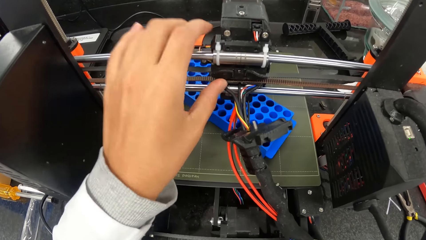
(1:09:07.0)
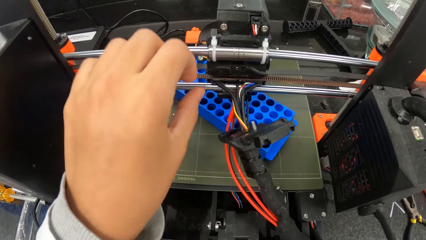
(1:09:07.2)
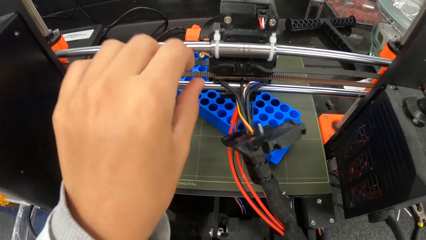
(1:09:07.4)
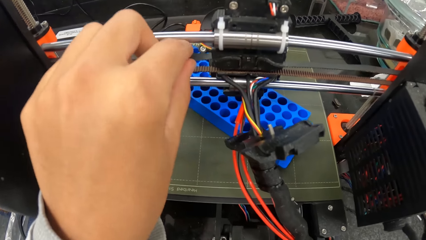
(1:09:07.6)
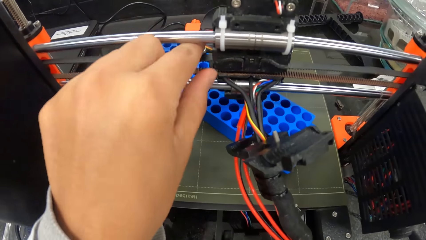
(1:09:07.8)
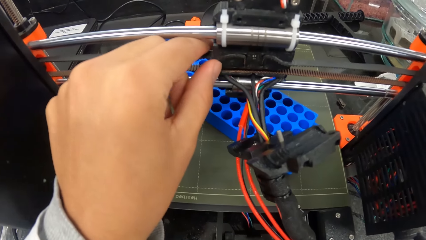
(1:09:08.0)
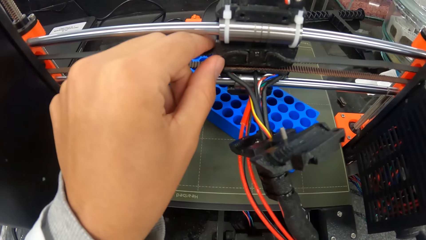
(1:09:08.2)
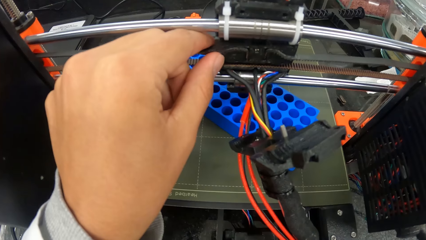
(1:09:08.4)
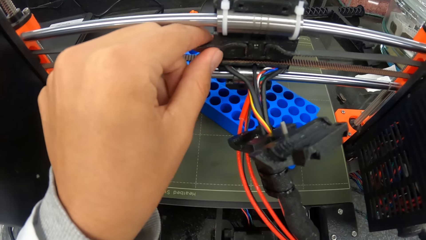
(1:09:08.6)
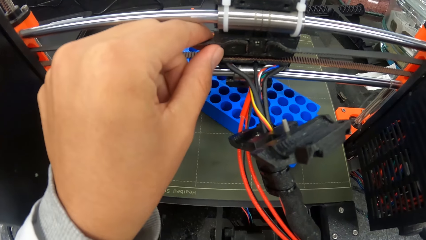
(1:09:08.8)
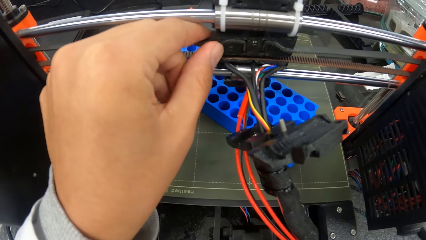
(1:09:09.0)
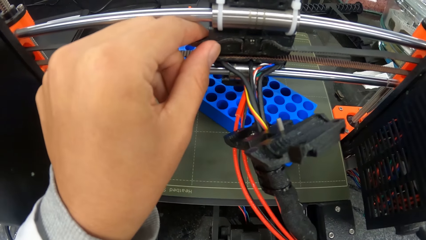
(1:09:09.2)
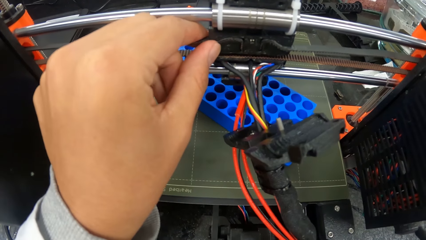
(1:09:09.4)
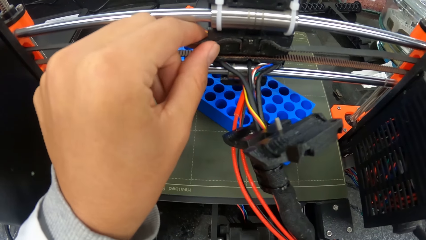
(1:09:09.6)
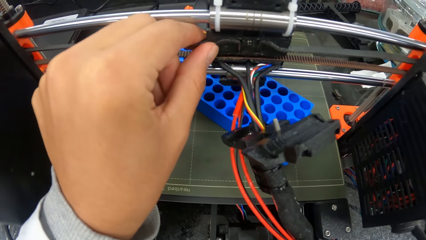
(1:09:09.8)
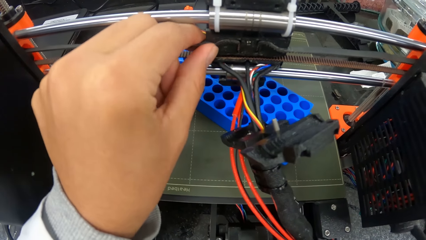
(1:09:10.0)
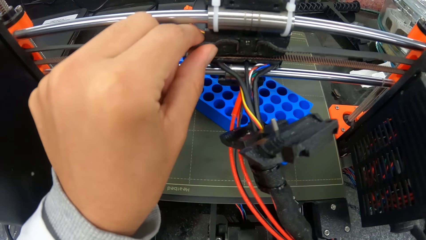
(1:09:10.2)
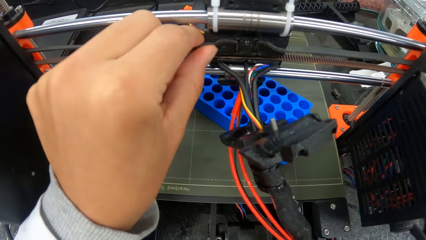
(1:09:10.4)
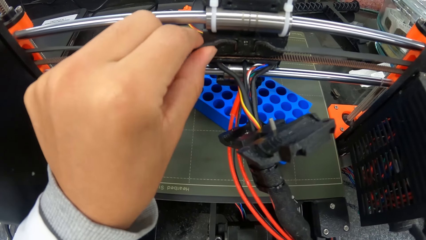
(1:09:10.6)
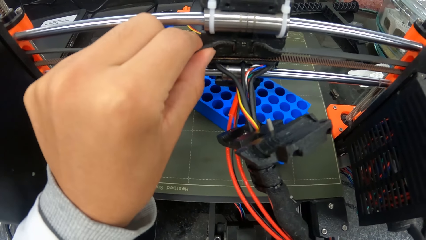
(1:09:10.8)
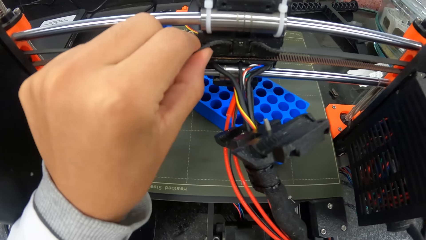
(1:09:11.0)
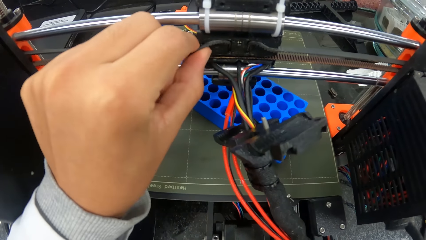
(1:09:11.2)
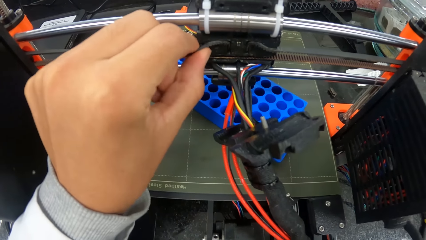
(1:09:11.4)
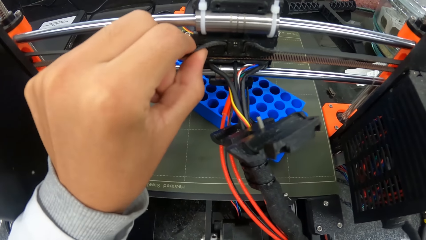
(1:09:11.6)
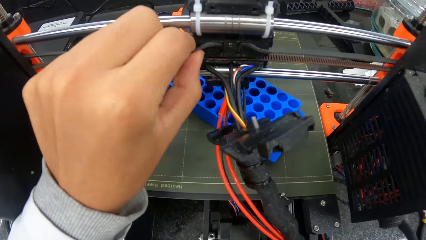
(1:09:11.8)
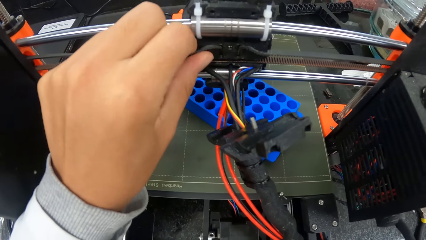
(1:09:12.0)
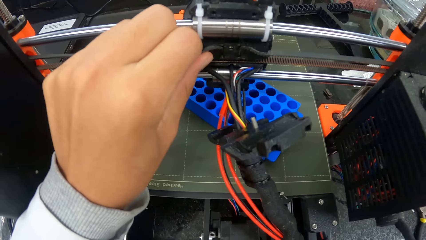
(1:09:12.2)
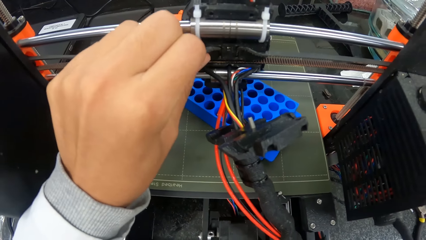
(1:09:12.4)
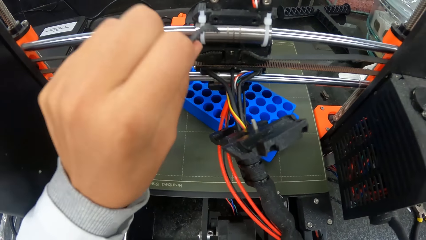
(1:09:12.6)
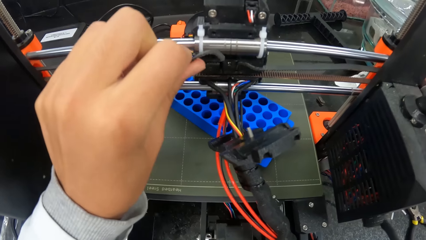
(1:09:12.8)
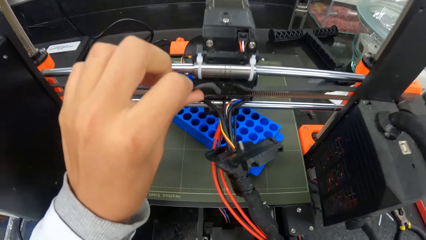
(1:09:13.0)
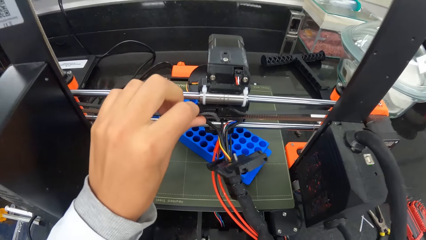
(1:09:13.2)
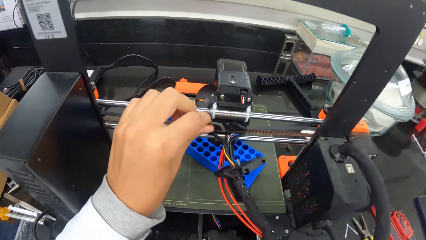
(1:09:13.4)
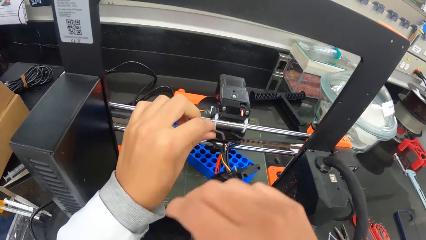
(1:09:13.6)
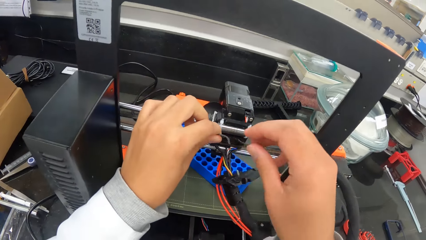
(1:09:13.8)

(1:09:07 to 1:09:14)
The camera wearer removes the rubber strap from the turbofan of the 3D printer with his left hand.

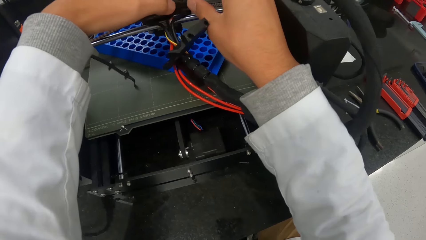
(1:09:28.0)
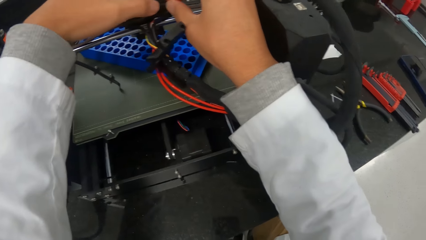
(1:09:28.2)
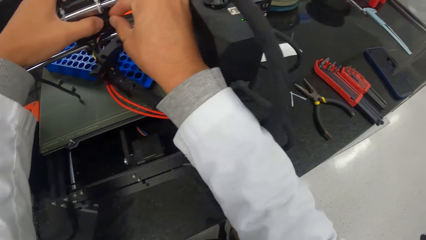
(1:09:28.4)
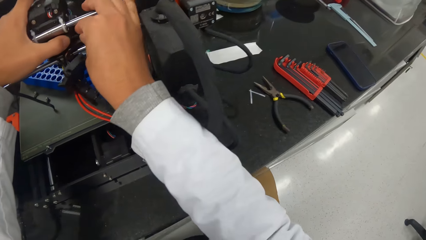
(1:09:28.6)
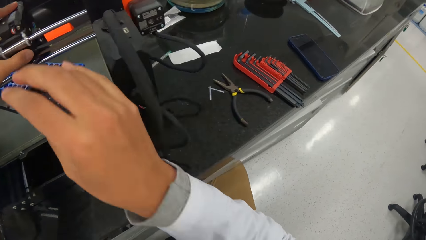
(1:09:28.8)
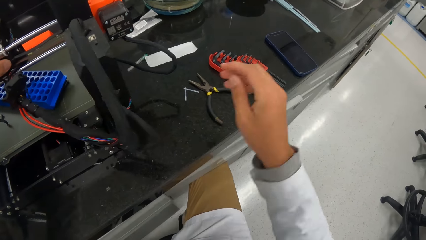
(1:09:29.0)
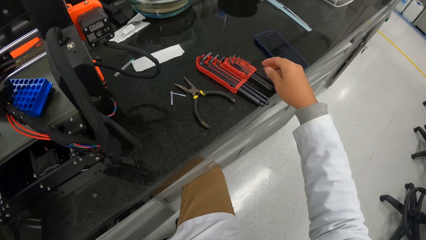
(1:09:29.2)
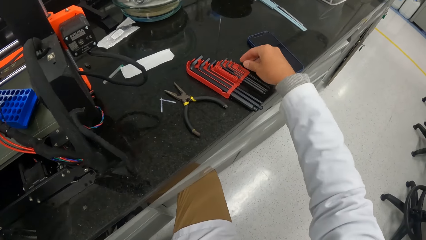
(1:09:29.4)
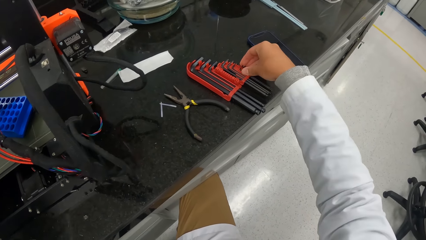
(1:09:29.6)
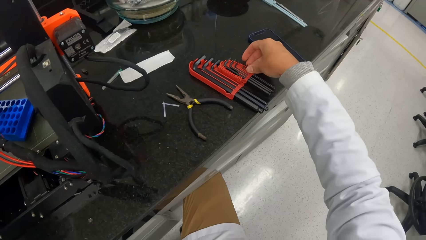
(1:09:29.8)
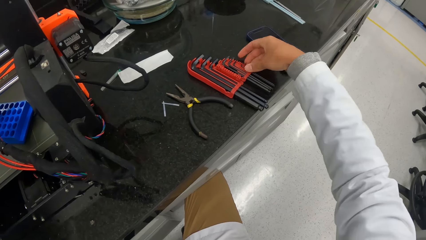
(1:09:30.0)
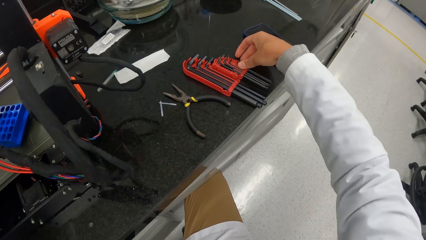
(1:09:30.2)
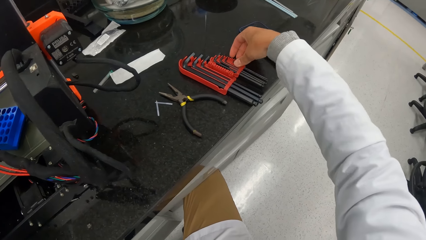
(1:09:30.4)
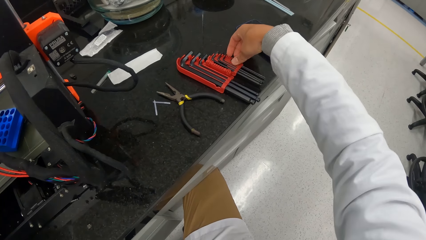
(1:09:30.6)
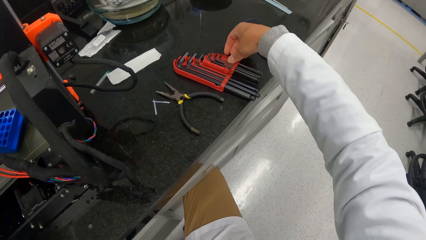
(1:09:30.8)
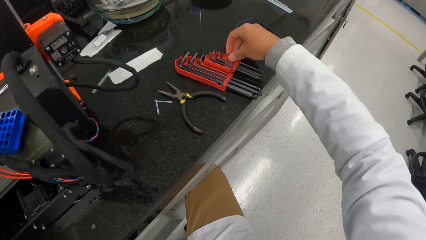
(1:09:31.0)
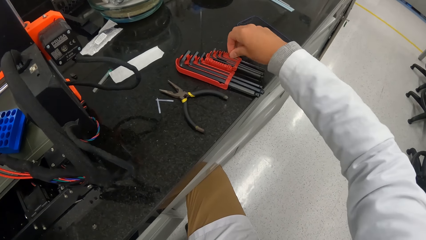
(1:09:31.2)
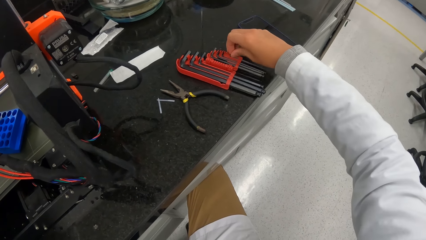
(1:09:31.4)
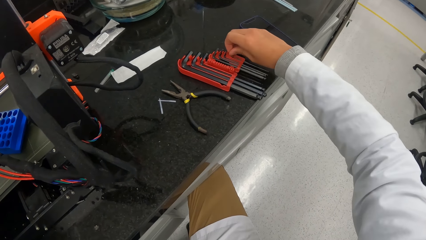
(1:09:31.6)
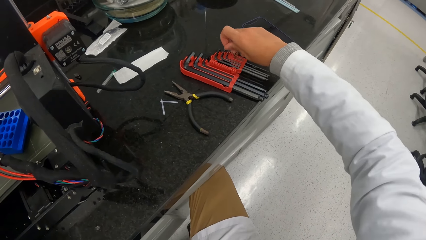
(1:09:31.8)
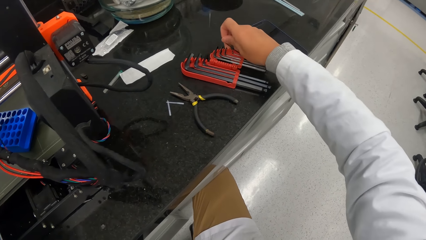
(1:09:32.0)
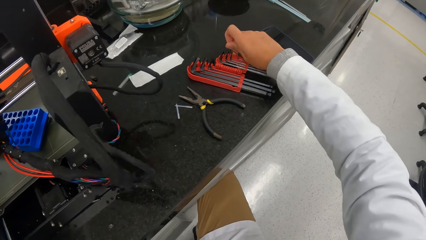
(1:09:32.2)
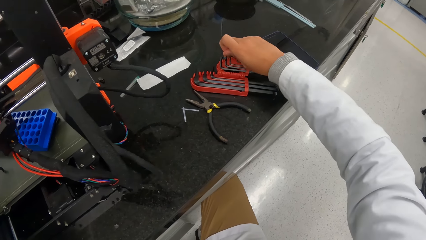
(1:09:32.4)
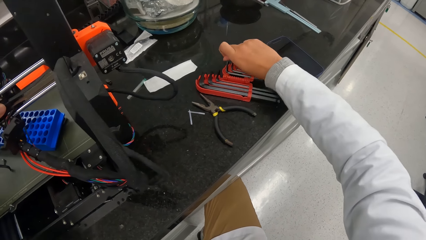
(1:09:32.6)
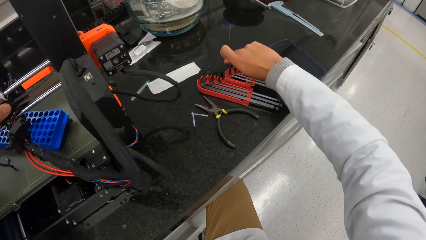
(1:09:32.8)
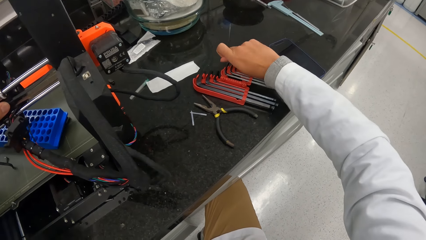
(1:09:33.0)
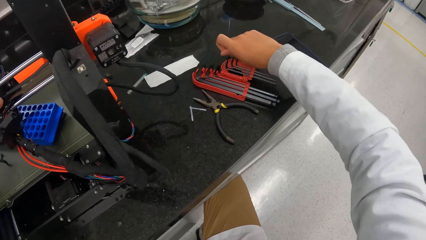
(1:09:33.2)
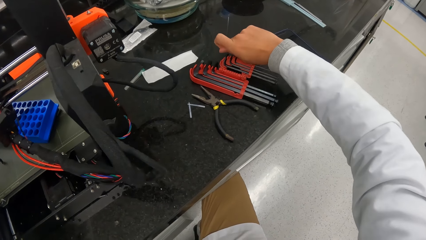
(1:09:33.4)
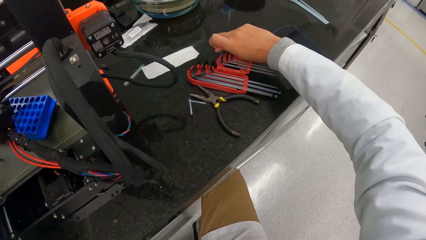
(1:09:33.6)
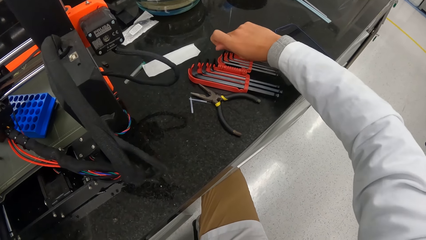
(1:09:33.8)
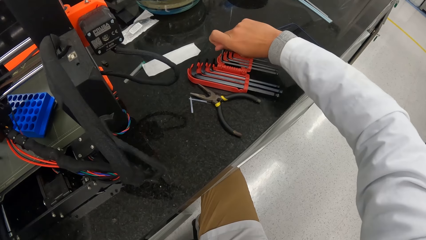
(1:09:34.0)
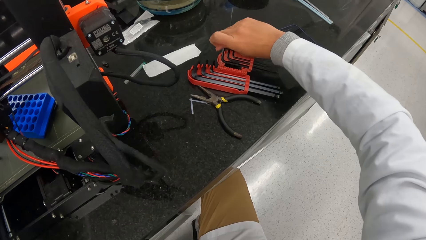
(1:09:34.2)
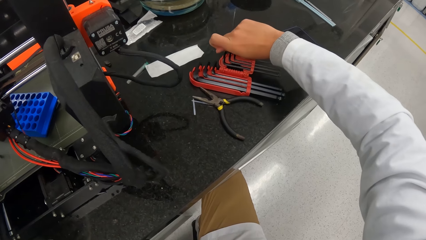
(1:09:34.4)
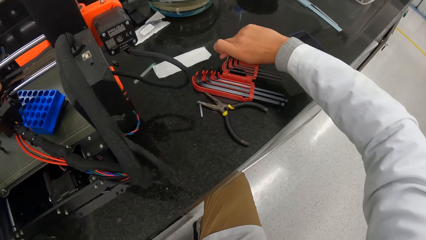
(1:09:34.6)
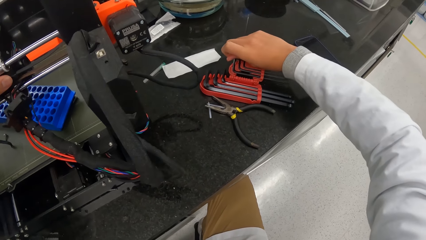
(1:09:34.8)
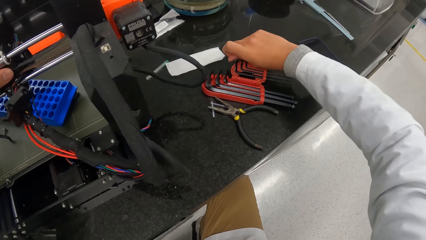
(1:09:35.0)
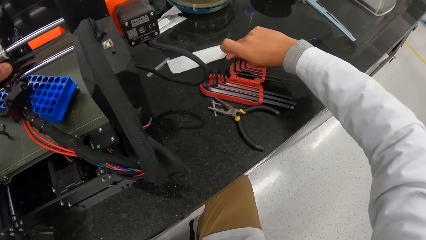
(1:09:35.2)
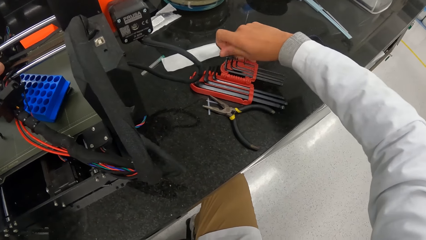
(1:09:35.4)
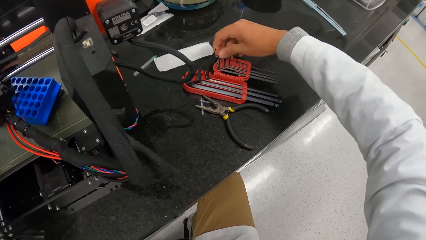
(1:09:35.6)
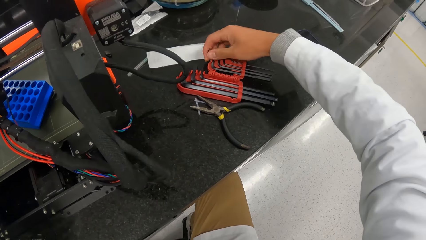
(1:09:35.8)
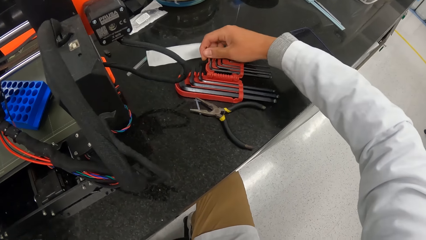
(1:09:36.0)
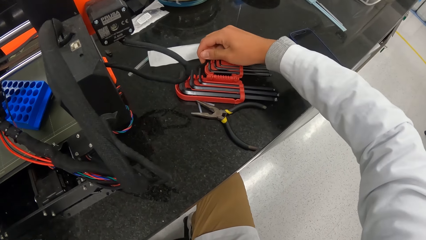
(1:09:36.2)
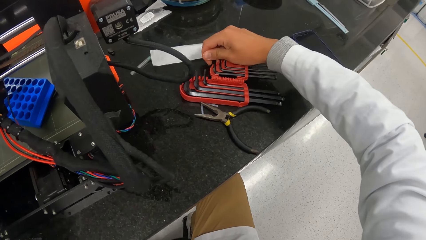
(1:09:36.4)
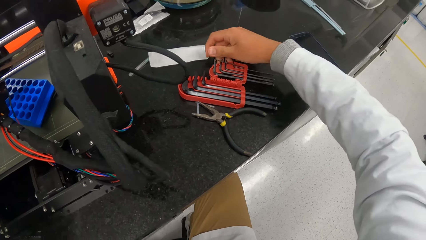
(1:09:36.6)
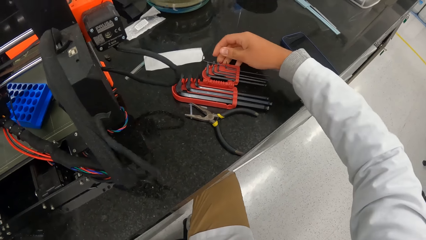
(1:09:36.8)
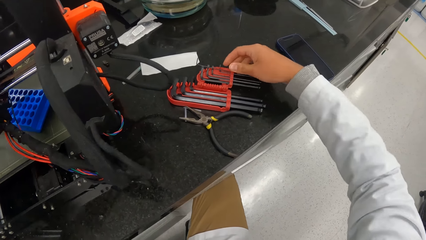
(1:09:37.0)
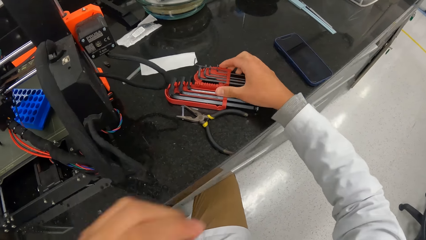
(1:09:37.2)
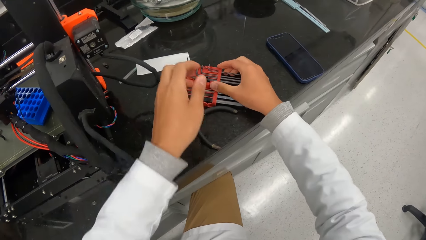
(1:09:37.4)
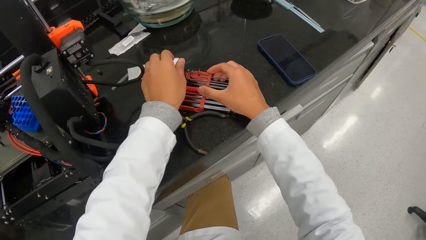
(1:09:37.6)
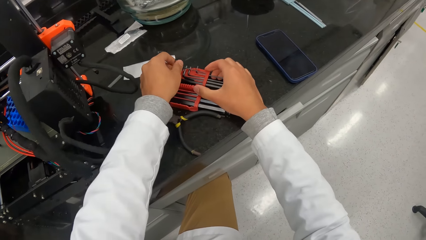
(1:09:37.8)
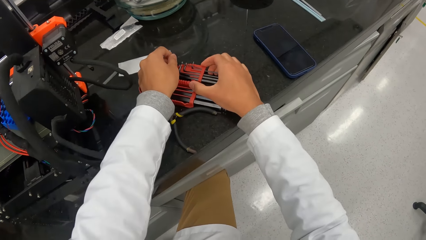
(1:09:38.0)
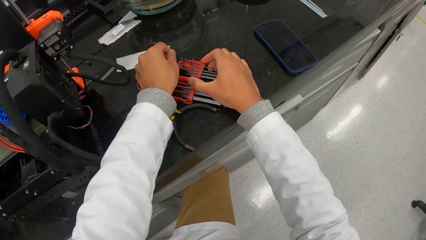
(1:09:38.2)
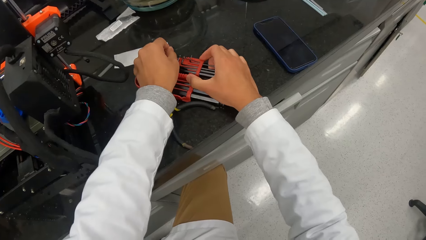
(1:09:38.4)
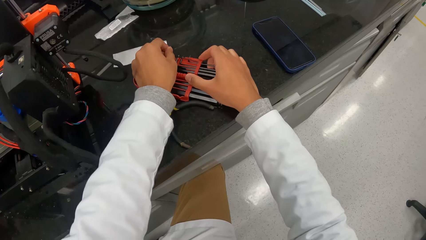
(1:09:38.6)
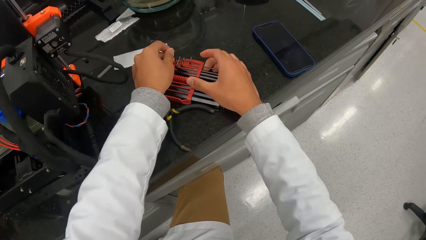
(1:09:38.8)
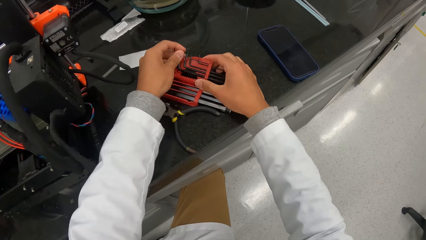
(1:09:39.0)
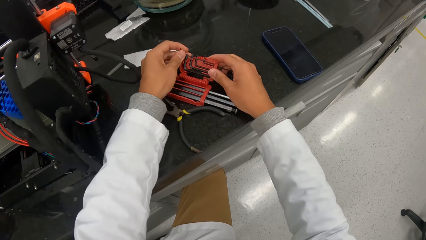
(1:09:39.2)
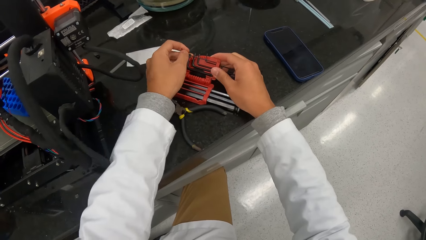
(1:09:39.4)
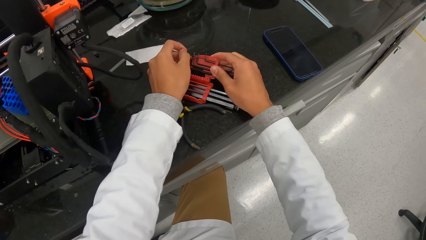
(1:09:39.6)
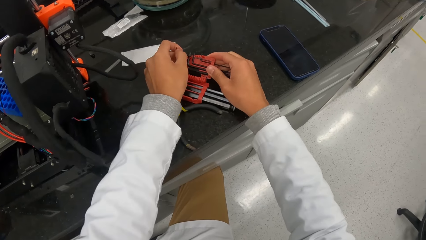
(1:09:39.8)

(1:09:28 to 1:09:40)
The camera wearer pulls an allen key from a pack on the countertop with his right hand. He holds an L spanner. He removes the L spanner from its kit. He removes the allen key from the pack with his left hand.
